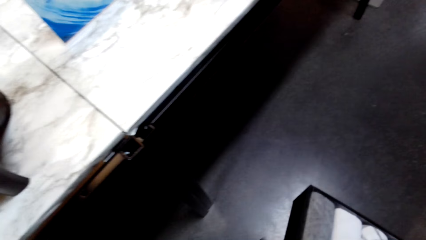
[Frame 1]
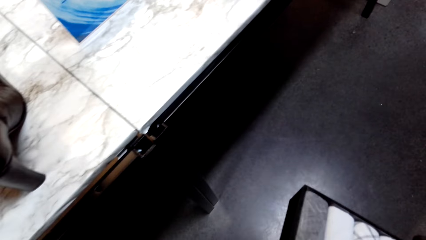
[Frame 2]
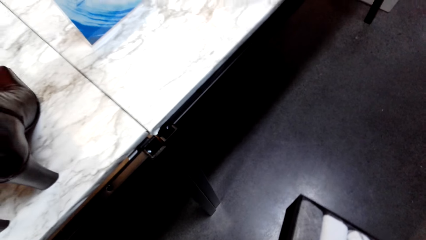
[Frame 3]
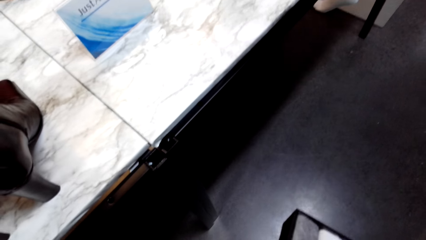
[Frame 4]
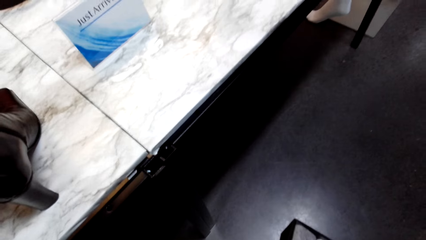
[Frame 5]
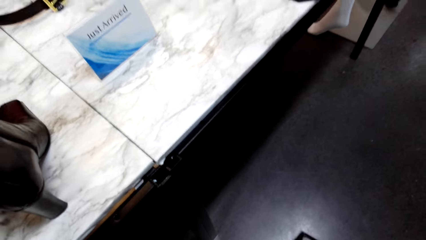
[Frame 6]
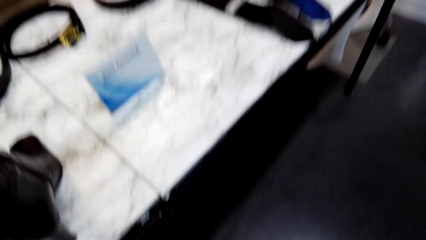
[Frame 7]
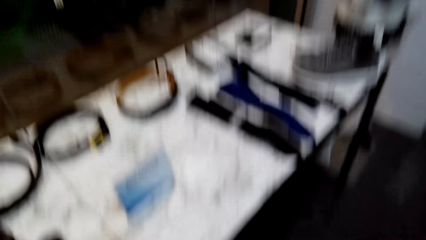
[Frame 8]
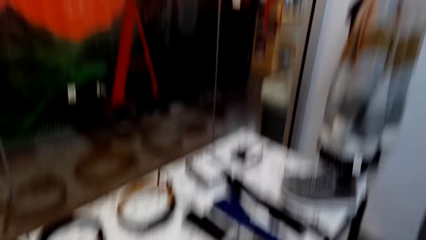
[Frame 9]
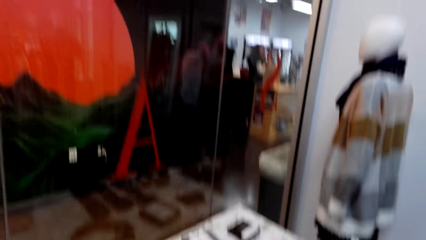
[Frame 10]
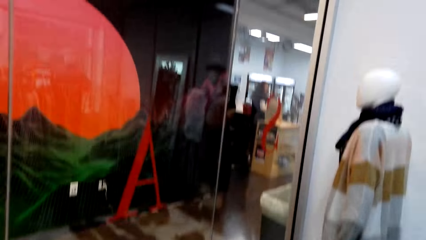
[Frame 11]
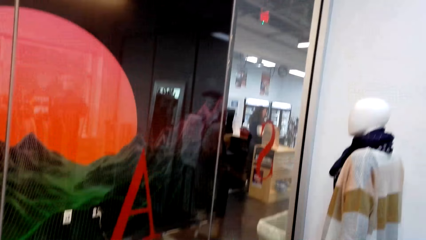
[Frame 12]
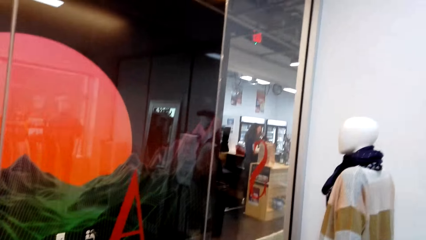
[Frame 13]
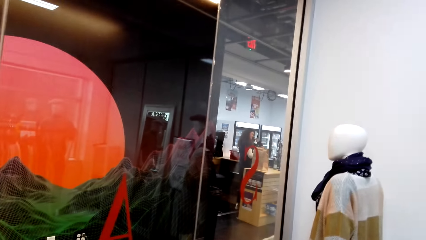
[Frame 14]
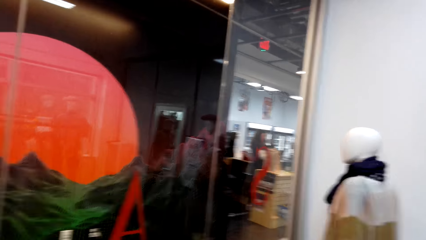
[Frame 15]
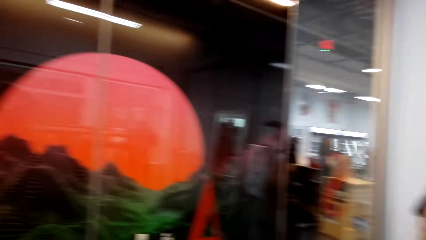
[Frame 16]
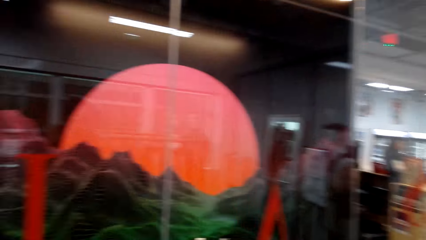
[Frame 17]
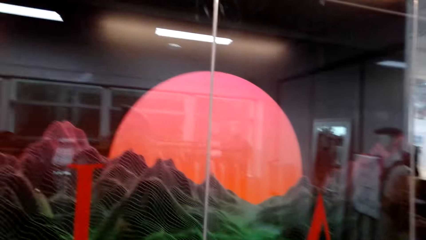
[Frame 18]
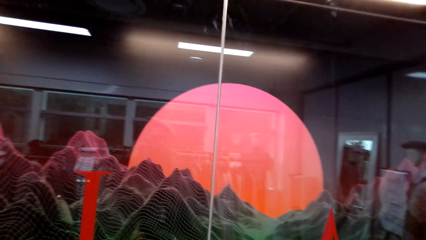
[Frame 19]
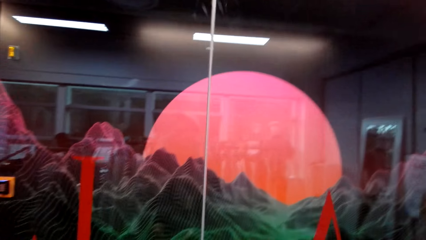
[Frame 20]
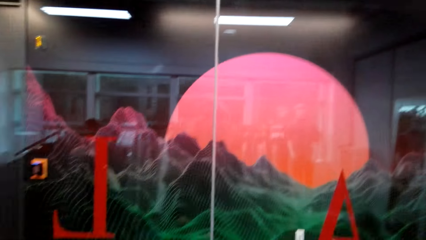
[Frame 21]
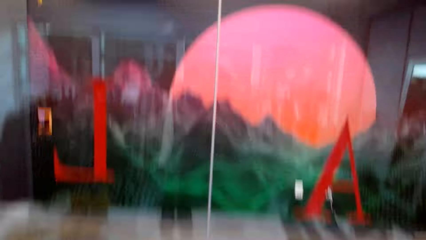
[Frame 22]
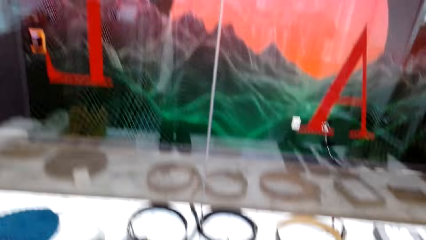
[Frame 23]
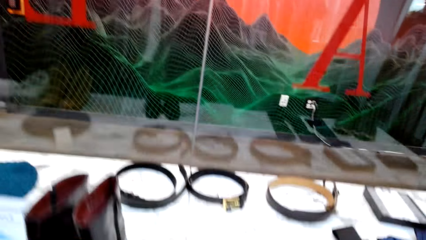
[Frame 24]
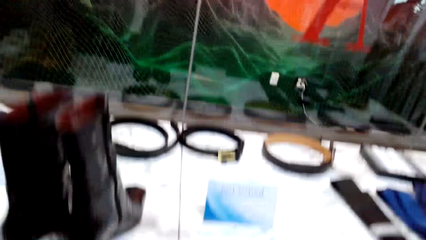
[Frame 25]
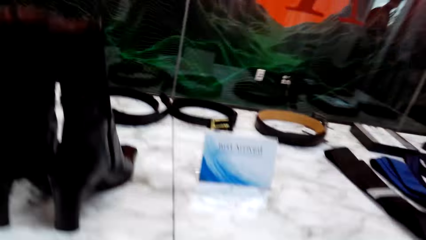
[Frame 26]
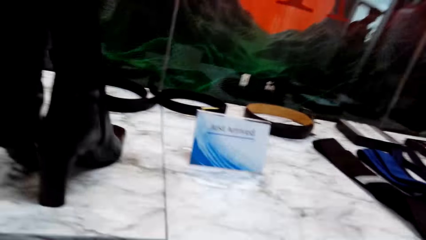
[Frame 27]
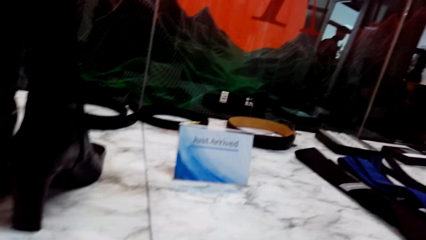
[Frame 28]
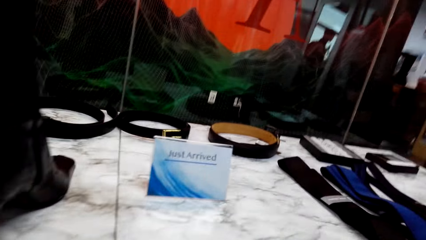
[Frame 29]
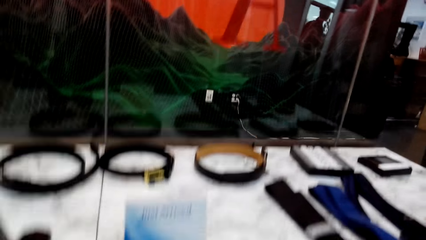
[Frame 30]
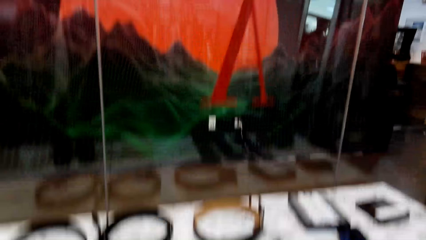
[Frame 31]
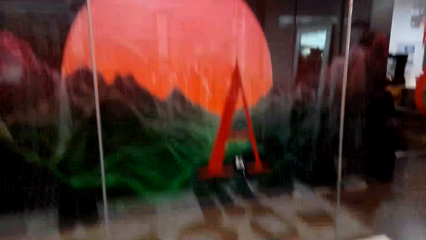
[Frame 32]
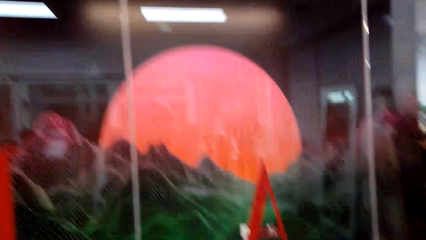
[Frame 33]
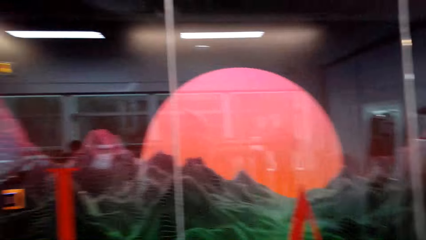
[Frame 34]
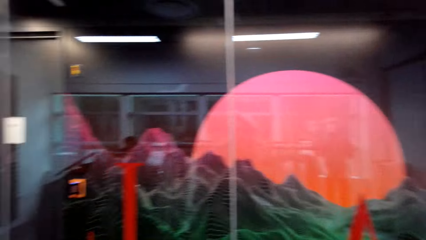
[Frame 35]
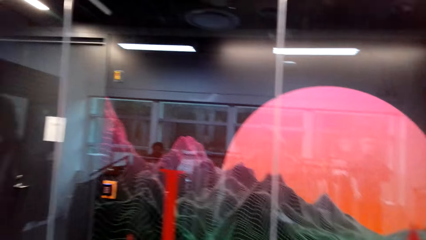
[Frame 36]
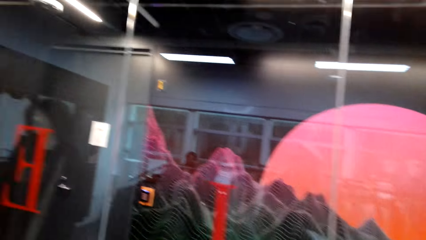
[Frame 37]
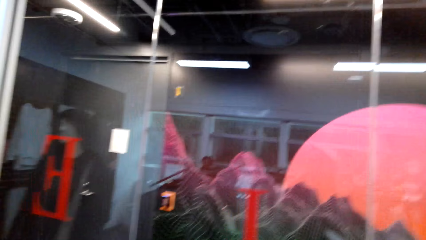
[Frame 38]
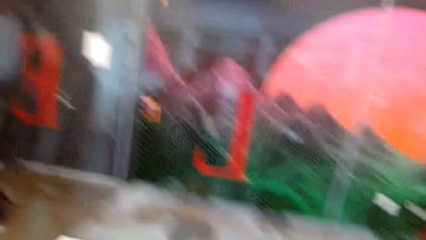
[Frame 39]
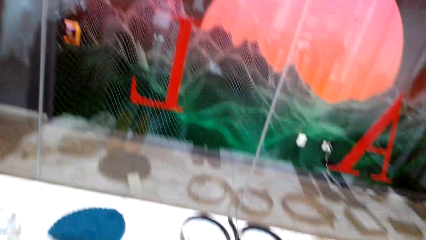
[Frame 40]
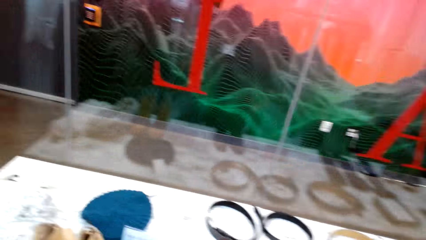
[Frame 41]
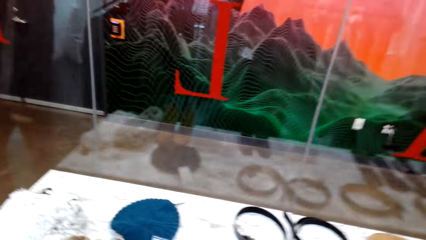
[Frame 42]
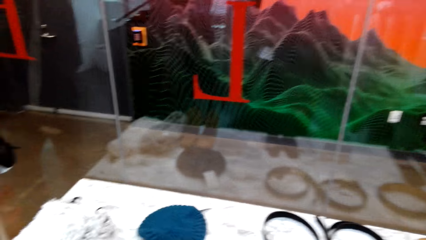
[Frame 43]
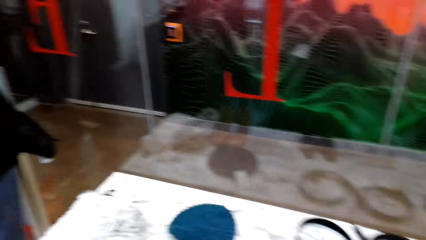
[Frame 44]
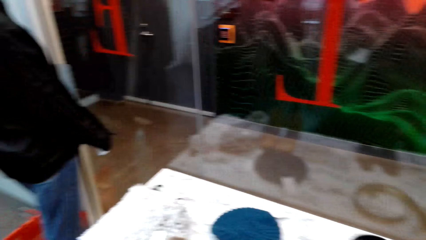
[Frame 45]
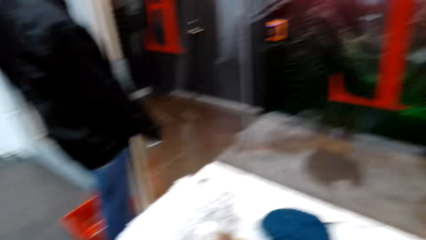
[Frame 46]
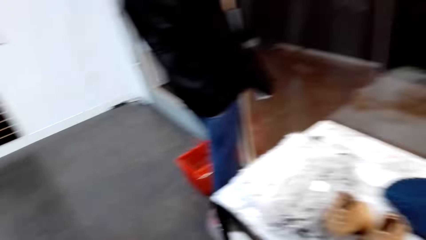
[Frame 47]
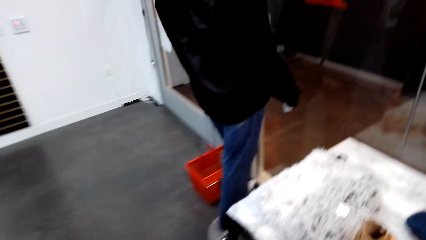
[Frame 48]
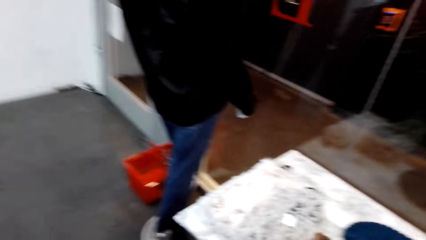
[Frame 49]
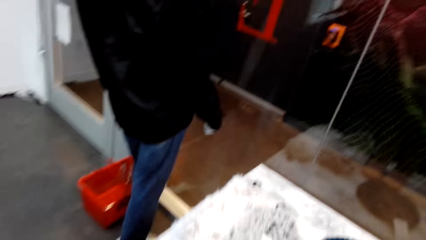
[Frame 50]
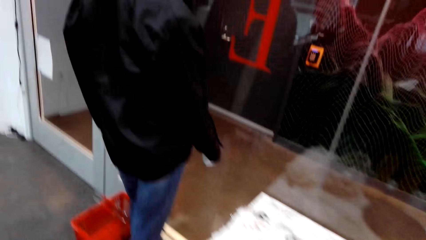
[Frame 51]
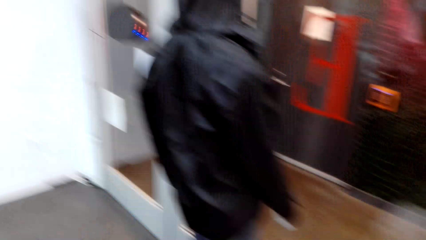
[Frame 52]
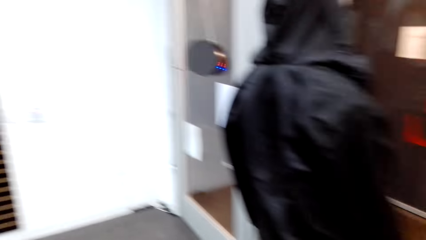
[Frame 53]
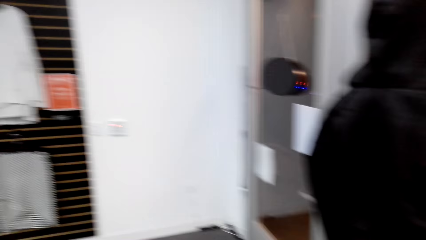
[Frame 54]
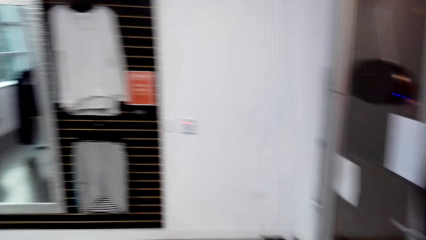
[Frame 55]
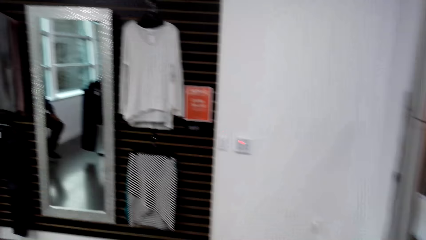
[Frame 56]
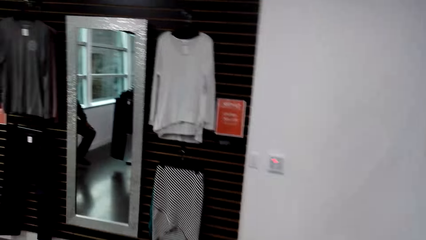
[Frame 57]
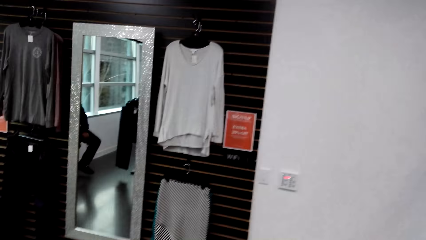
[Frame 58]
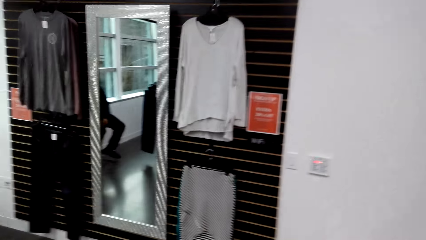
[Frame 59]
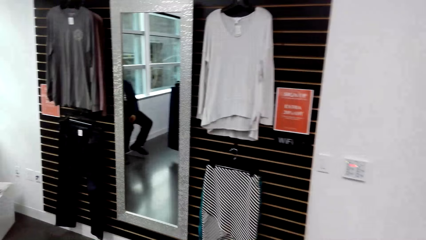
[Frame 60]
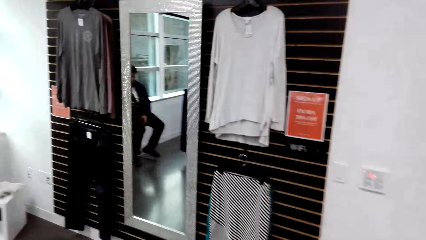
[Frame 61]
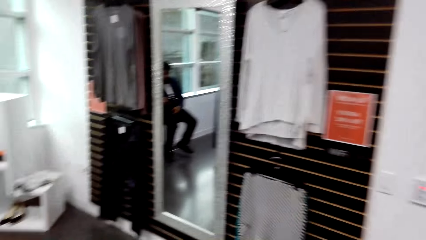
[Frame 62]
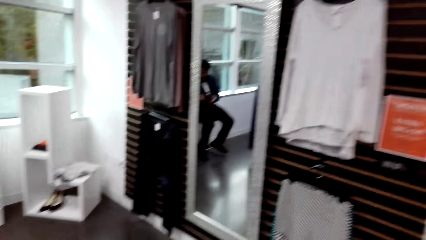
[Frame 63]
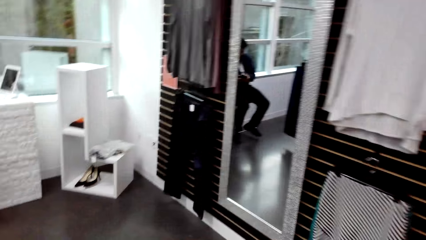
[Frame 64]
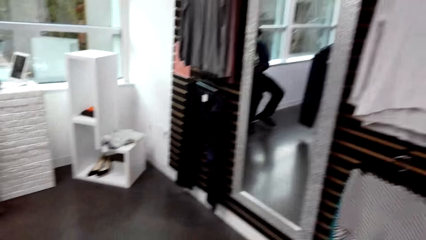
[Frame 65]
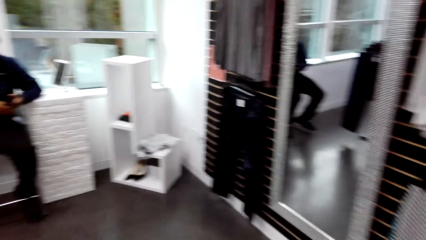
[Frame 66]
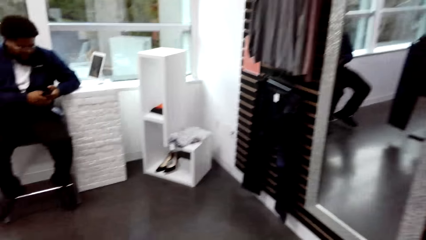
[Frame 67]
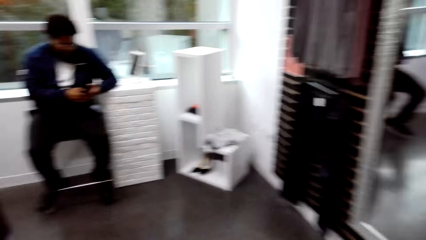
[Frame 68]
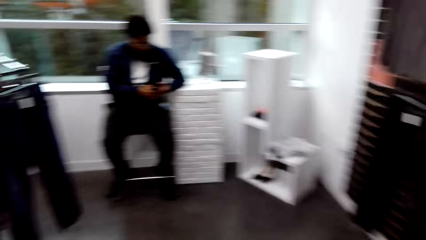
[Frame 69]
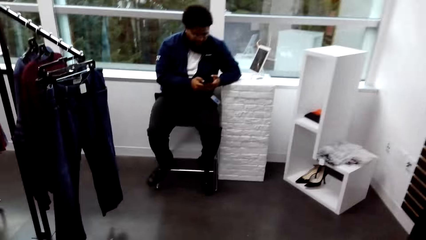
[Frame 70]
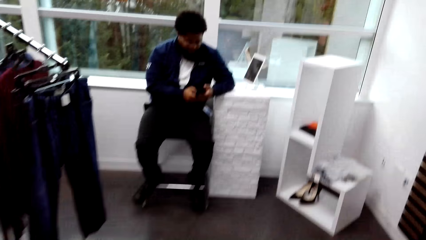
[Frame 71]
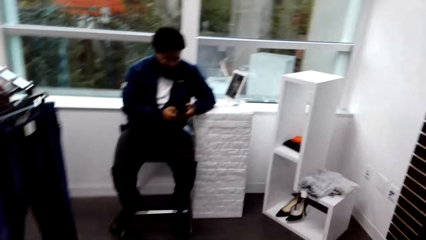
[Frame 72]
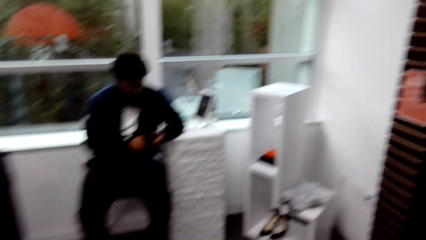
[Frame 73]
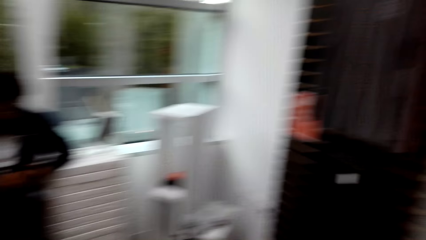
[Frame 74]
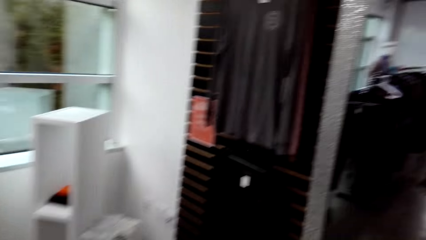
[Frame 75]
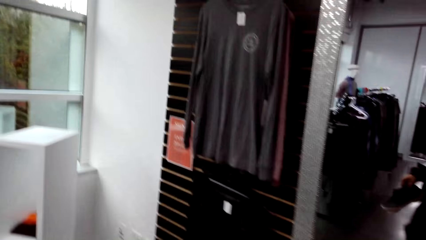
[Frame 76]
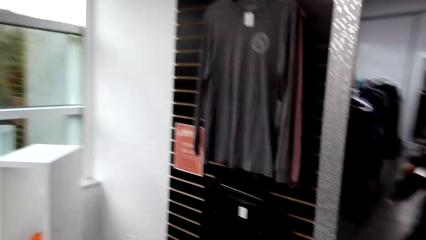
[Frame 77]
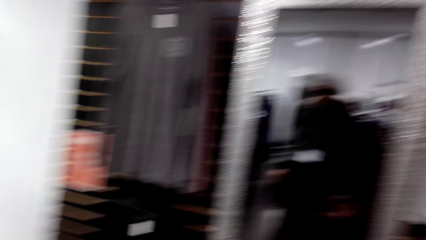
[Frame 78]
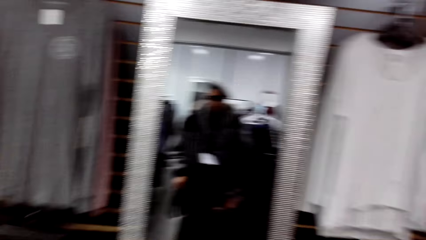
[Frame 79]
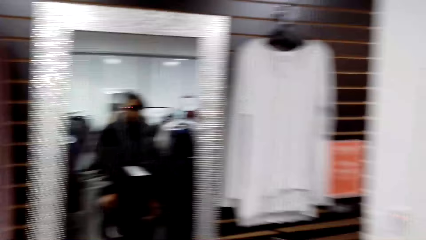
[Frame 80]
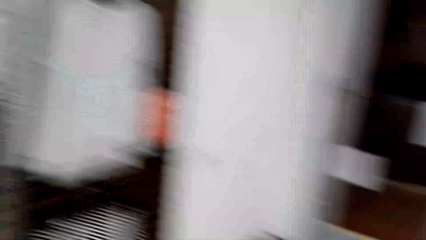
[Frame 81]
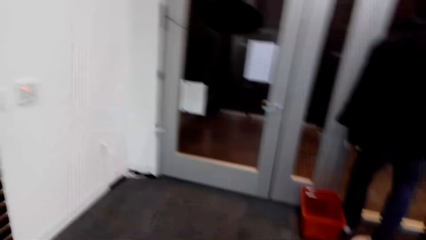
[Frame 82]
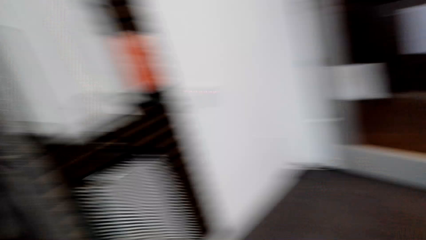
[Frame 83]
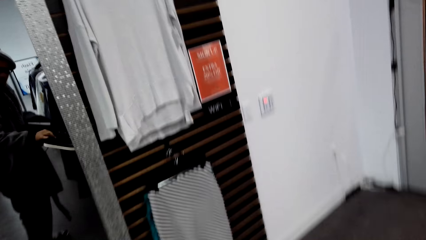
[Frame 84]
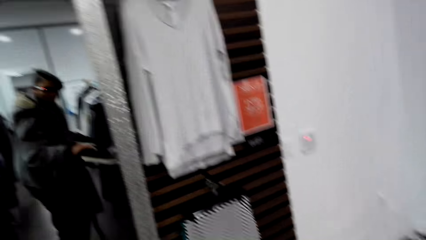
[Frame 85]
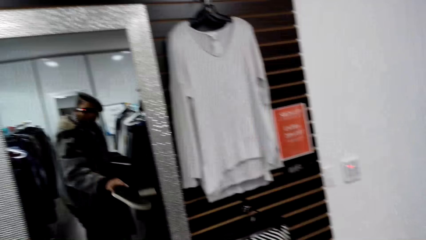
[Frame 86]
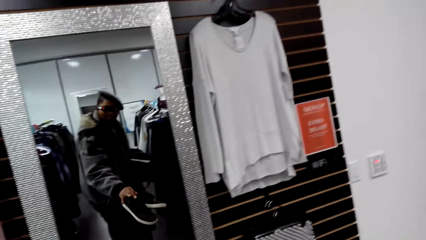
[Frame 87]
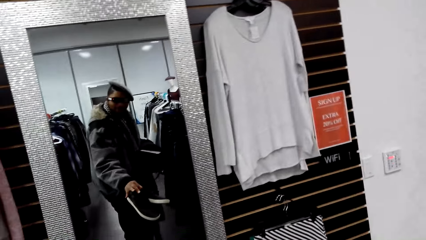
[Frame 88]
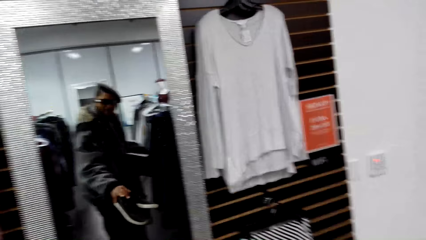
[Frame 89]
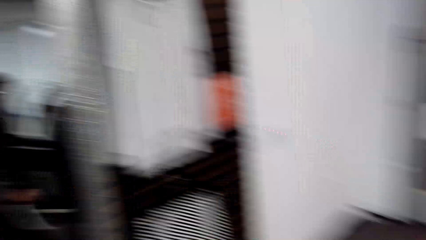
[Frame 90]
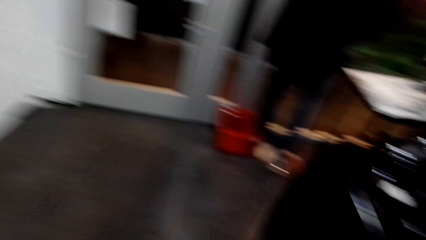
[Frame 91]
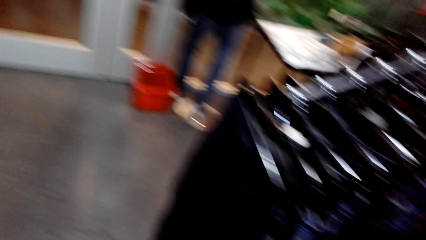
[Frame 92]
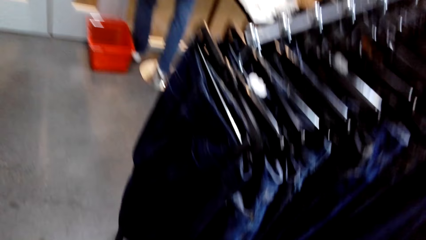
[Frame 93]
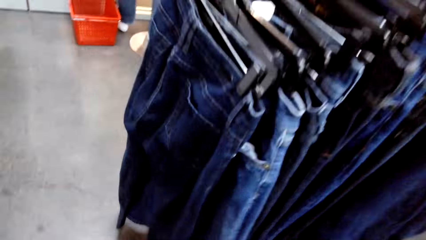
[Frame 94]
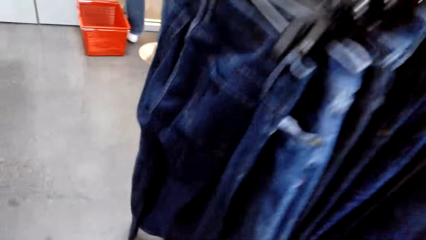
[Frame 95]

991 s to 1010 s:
A man interacts with the camera wearer. The camera wearer moves around. The man presses a phone with both hands. The camera wearer moves around and stares at the mirror.
